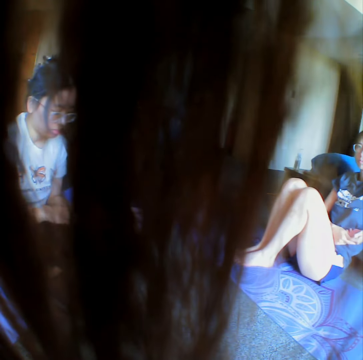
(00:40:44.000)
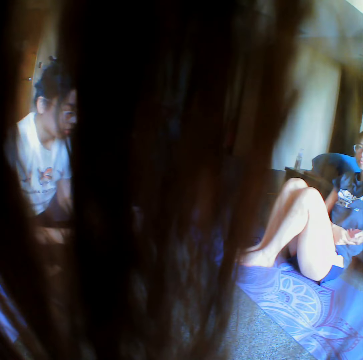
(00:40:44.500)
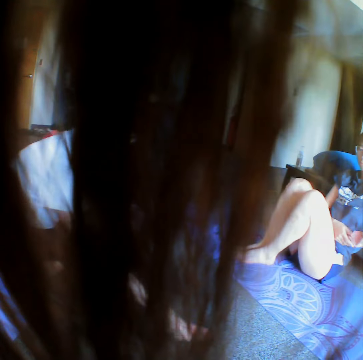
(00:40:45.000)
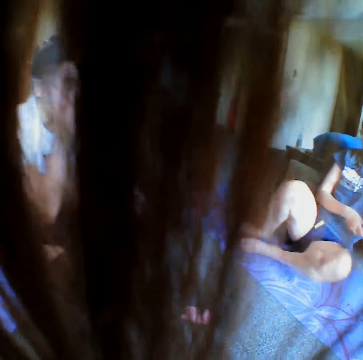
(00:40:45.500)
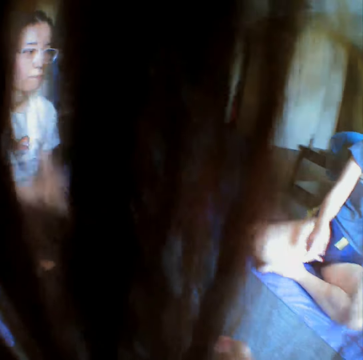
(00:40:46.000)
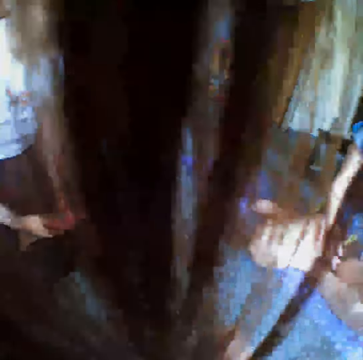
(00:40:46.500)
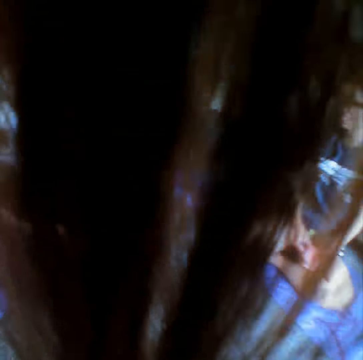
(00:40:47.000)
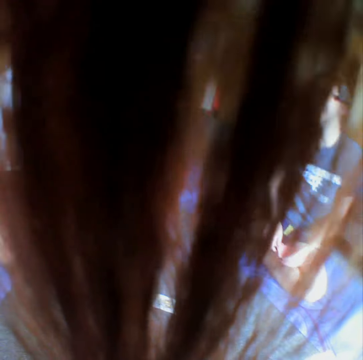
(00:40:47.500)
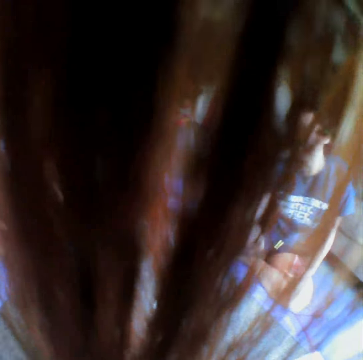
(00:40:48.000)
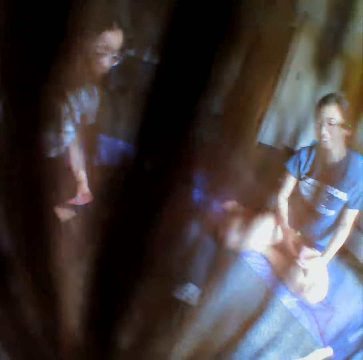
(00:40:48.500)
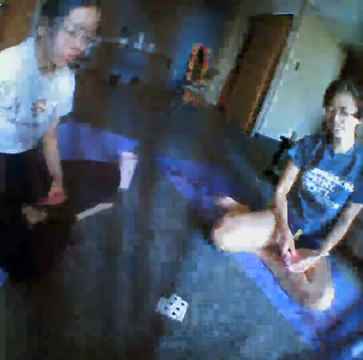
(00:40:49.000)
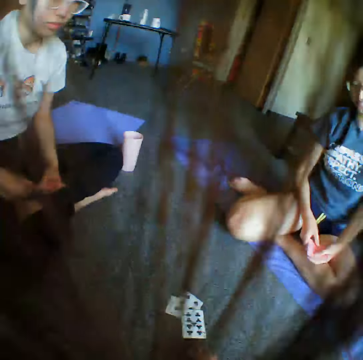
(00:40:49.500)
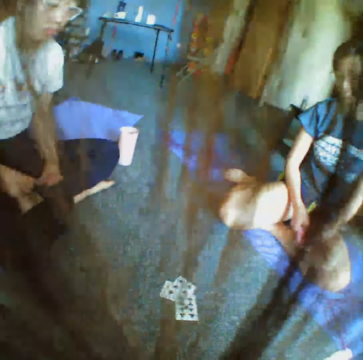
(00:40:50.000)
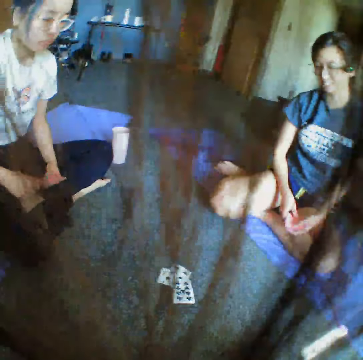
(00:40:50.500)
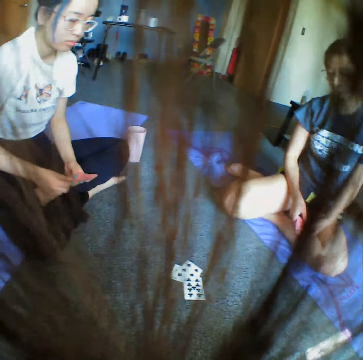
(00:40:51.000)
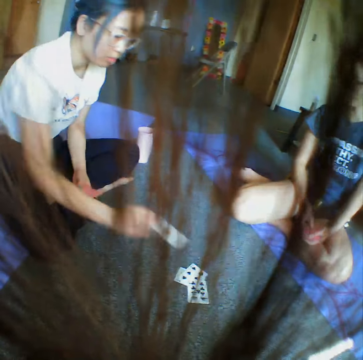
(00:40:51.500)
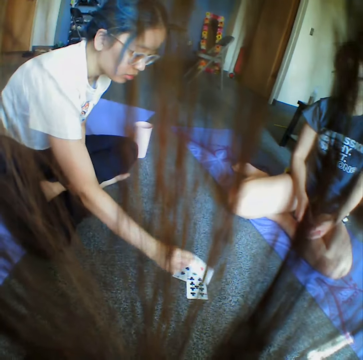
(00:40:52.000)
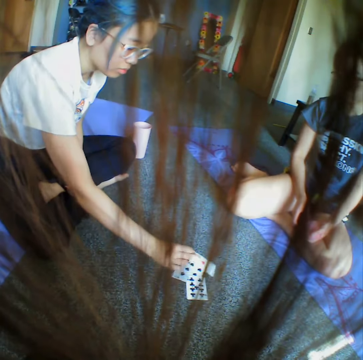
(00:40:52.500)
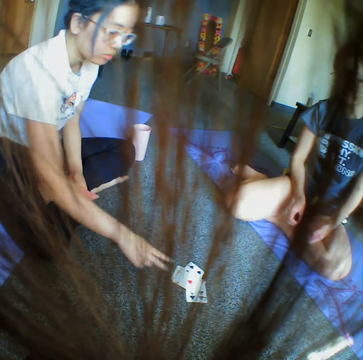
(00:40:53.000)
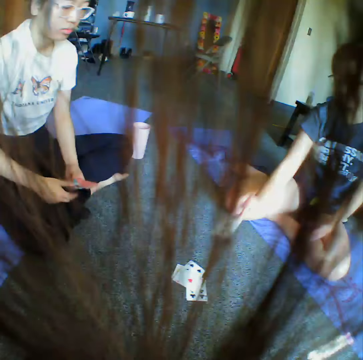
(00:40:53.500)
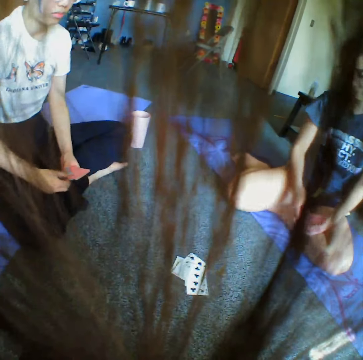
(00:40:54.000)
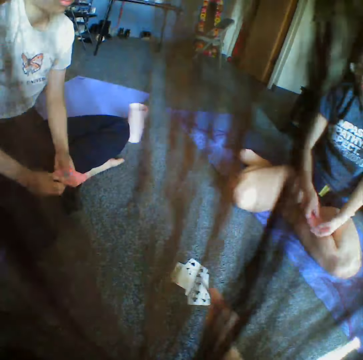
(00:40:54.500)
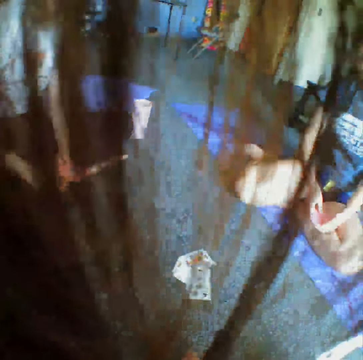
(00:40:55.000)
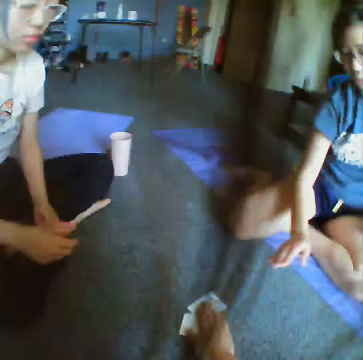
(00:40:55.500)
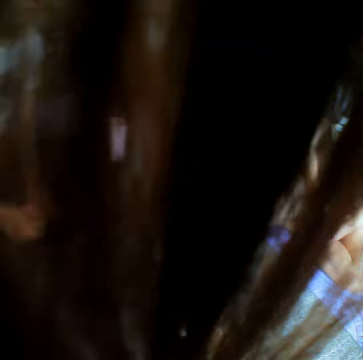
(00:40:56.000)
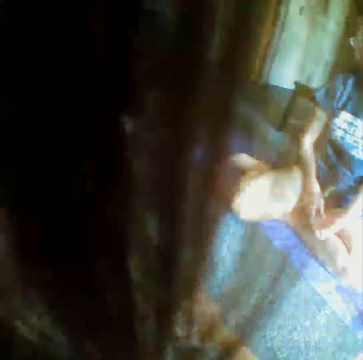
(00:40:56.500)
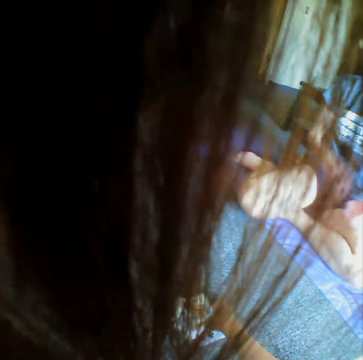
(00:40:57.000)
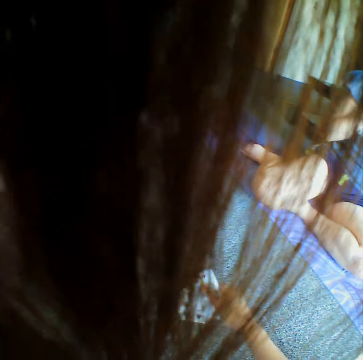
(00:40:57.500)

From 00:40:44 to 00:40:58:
A woman throws the cards on the floor. The woman places a card on the floor. The camera wearer throws the card on the floor. They throw the card on the floor again. Another woman places a card on the floor. The camera wearer places a card on the floor. The first woman throws the card on the floor. The other woman throws the card on the floor. The first woman places a card on the floor. The other woman places a card on the floor. The first woman throws the card on the floor. The camera wearer places a card on the floor, throws the card on the floor, and holds the cards on the floor.

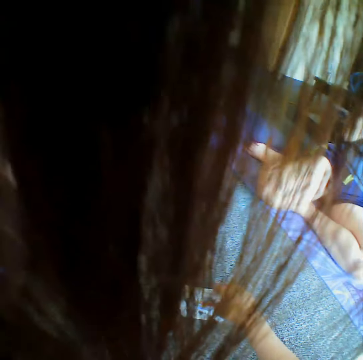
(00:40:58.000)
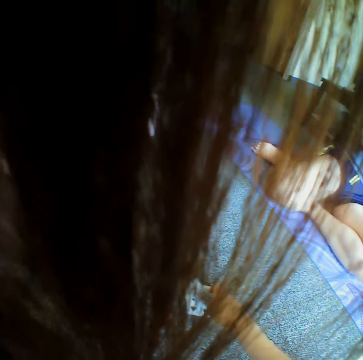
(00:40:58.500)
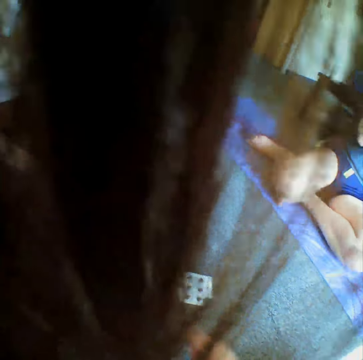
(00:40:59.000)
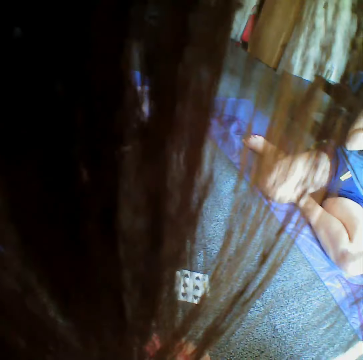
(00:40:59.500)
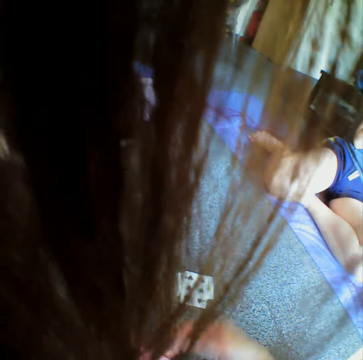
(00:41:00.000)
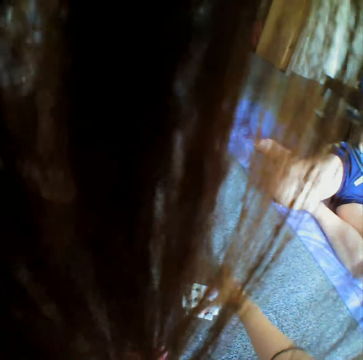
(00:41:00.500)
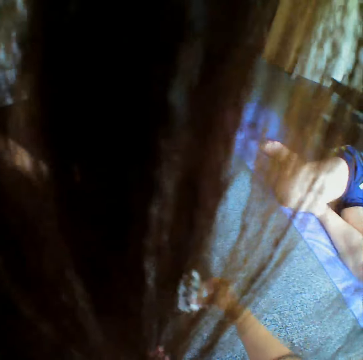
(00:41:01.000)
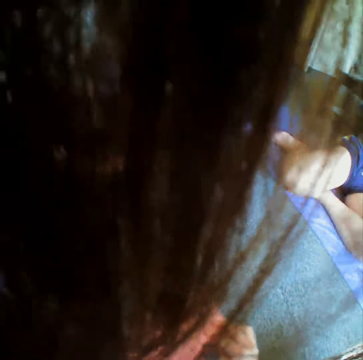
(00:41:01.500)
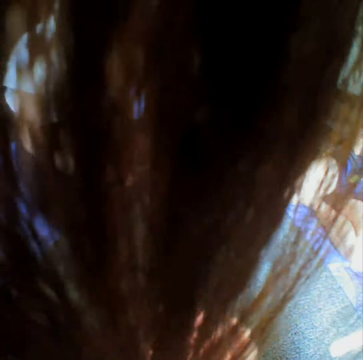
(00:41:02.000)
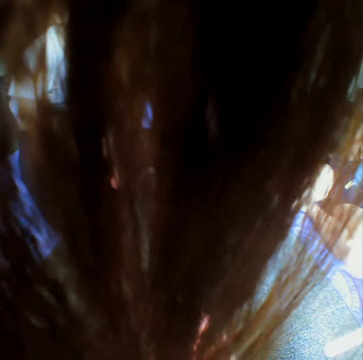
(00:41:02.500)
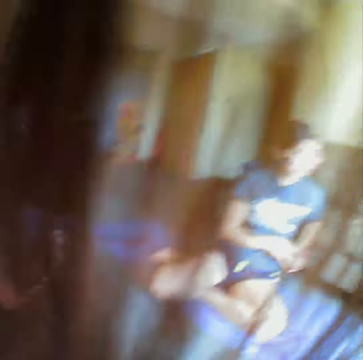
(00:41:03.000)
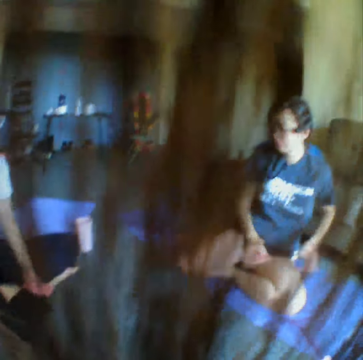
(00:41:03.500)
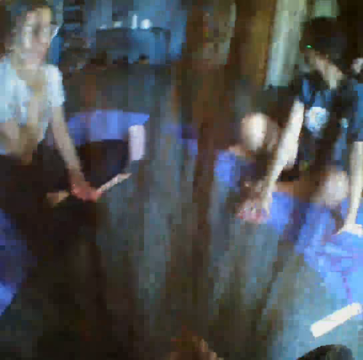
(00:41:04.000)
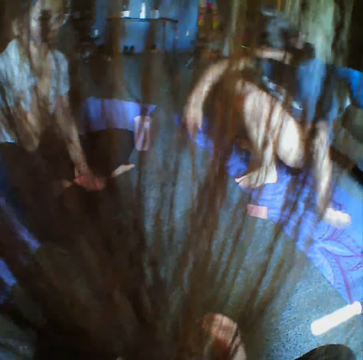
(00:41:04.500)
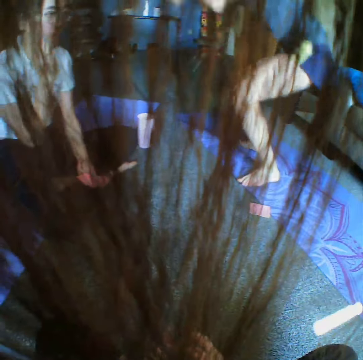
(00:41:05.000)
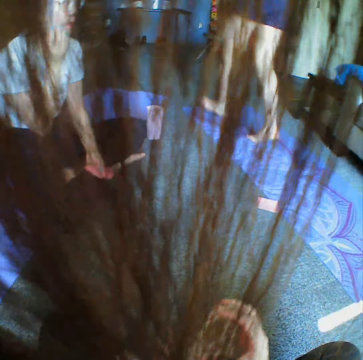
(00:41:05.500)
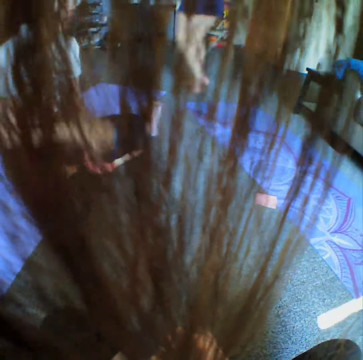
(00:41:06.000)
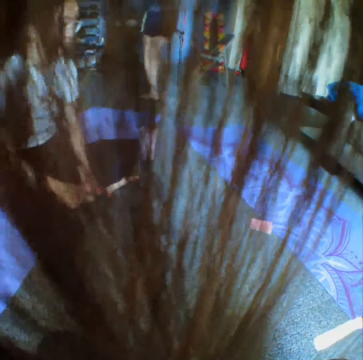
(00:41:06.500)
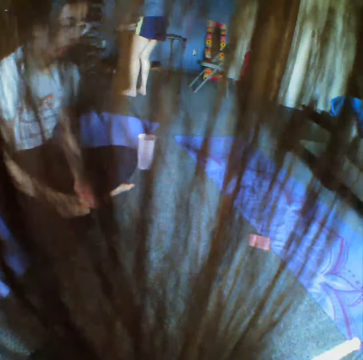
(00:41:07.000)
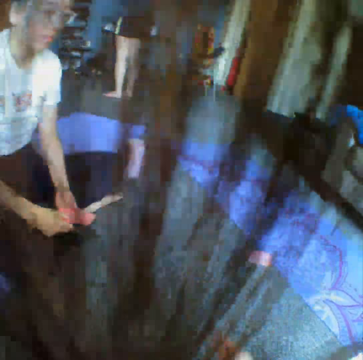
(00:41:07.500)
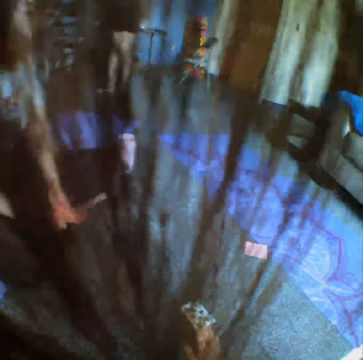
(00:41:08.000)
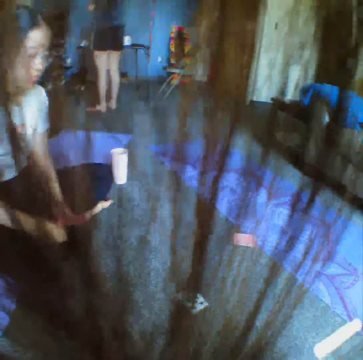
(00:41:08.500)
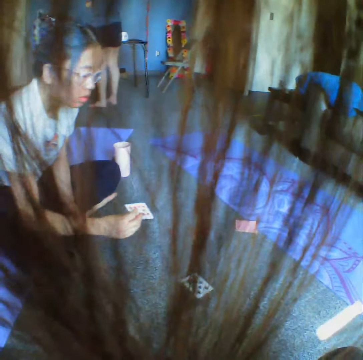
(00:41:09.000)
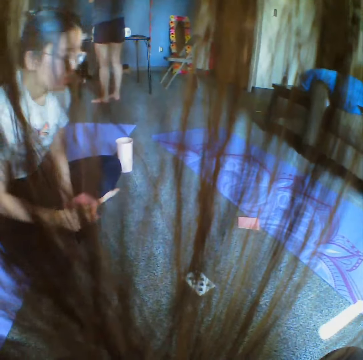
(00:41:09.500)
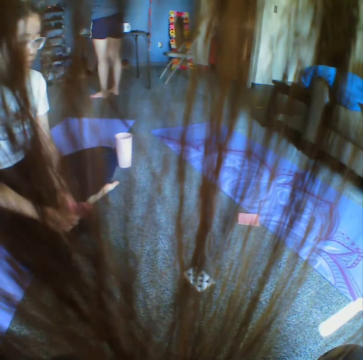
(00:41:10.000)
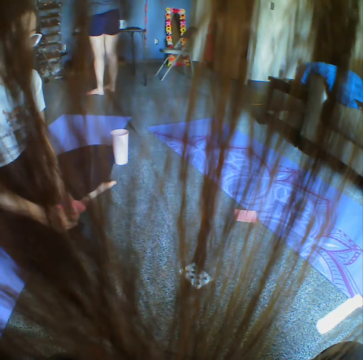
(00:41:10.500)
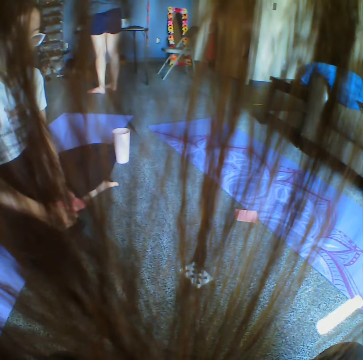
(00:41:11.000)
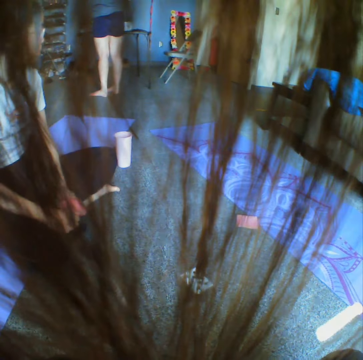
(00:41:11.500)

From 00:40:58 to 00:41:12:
The camera wearer collects all the cards on the floor. A woman puts the card down on the floor. She stands from the floor and walks in the room. The camera wearer throws the card on the floor. The woman removes the card from her hand.

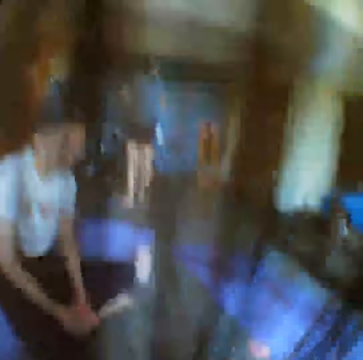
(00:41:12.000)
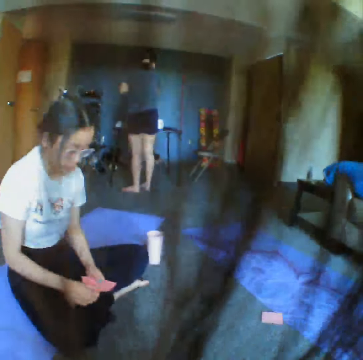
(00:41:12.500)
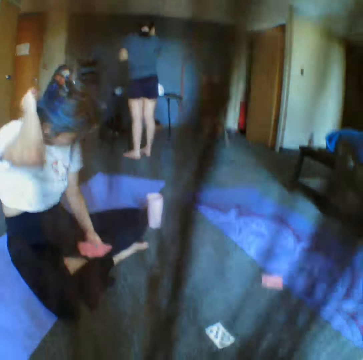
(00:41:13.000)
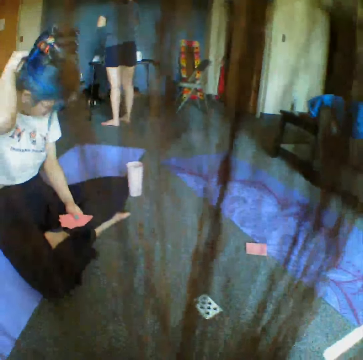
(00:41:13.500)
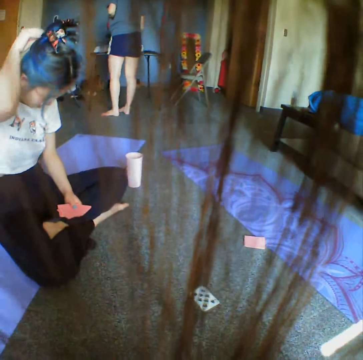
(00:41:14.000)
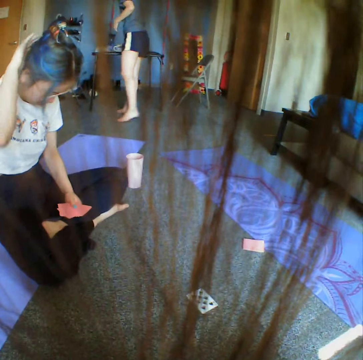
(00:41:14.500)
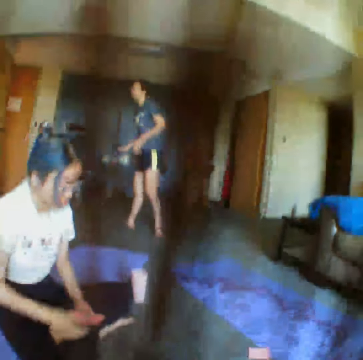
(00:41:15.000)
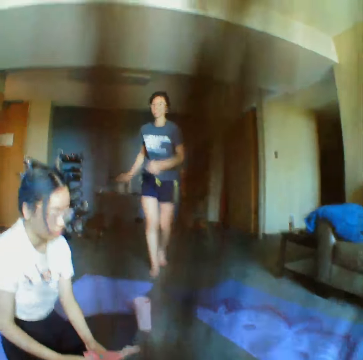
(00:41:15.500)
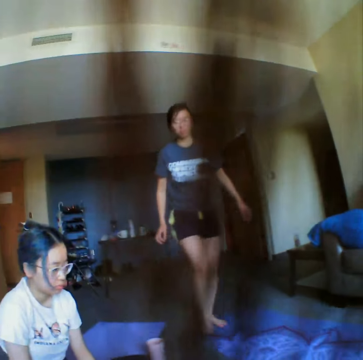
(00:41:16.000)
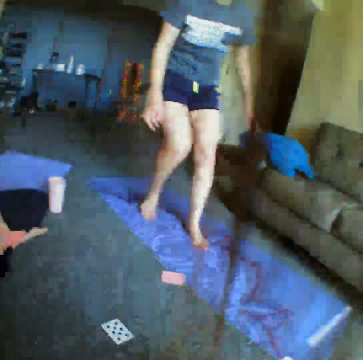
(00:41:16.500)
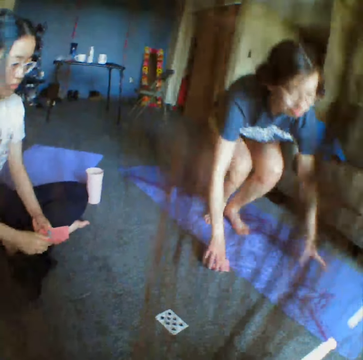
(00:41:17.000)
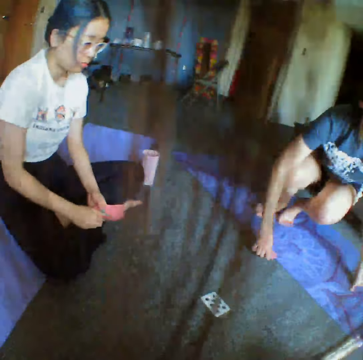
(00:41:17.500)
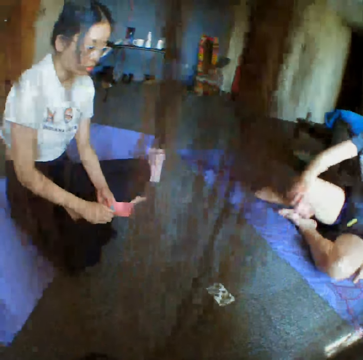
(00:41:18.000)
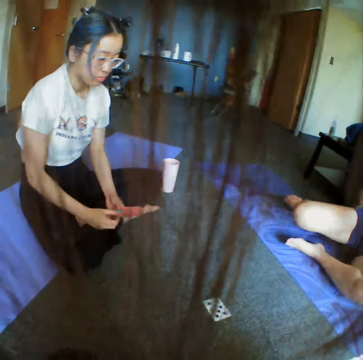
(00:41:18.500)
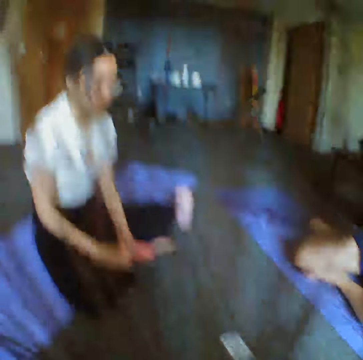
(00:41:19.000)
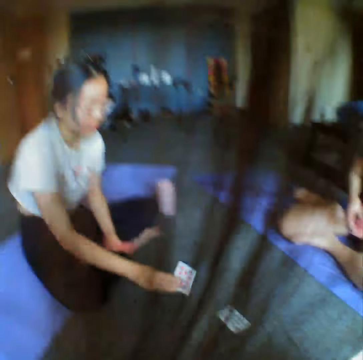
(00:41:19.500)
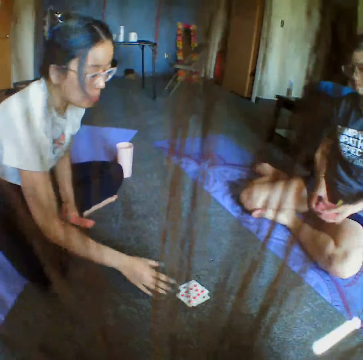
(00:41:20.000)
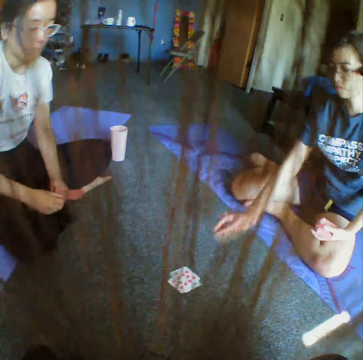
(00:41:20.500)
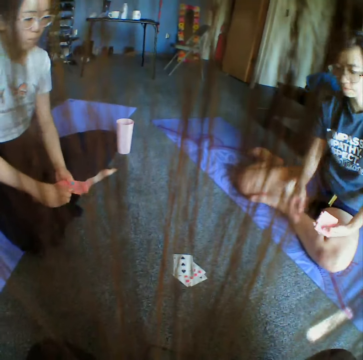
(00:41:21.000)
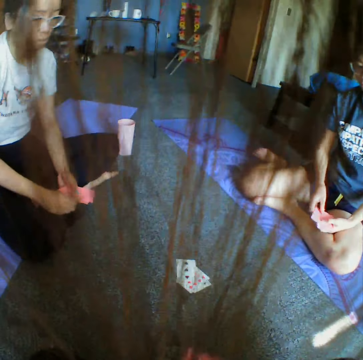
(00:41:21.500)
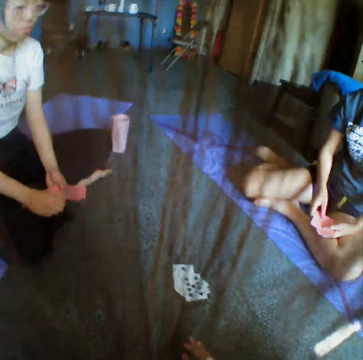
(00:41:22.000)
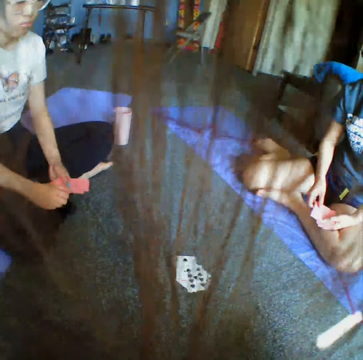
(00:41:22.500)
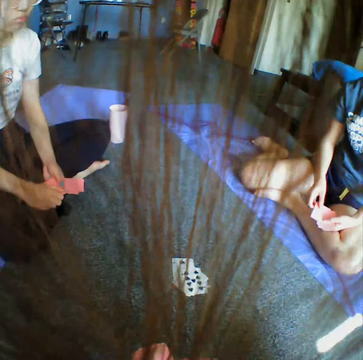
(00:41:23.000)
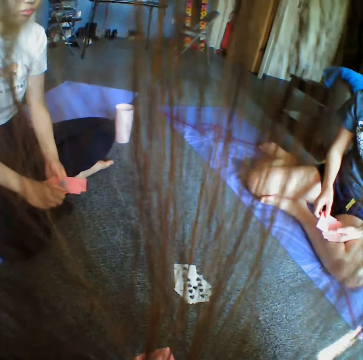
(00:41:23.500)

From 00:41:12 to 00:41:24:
A woman scratches her head. Another woman turns backward, walks around the room, and turns backward again. She picks the card from the floor and sits down on the floor. The first woman throws the card on the floor. The other woman throws the card on the floor. The camera wearer throws the card on the floor.
